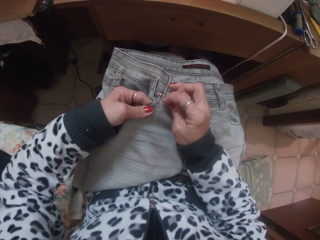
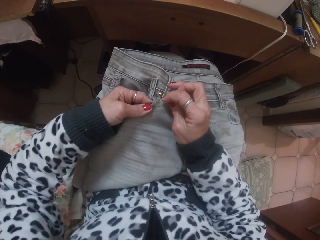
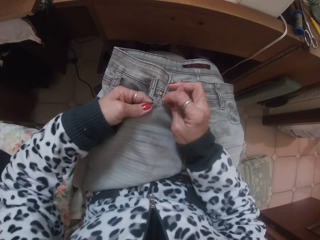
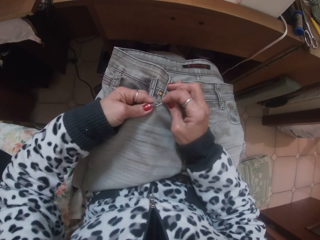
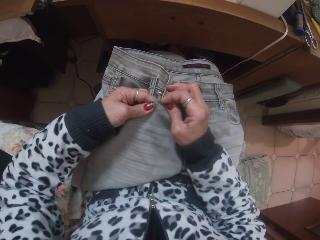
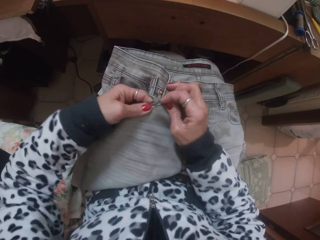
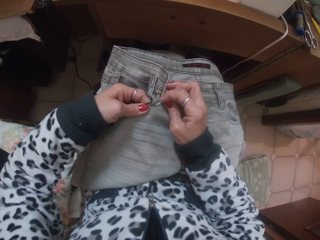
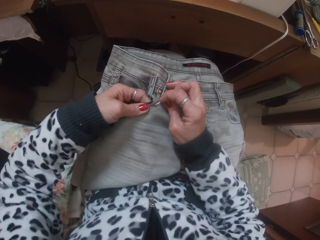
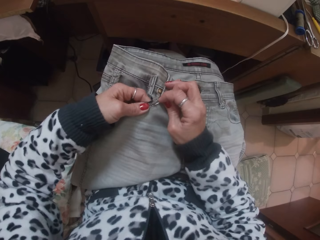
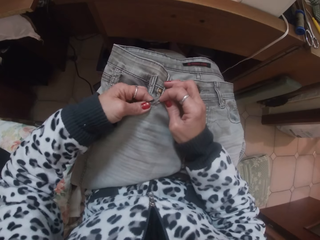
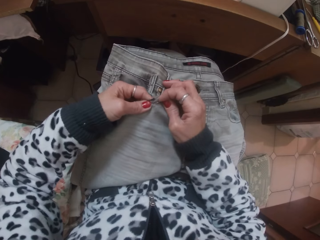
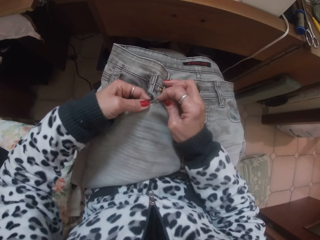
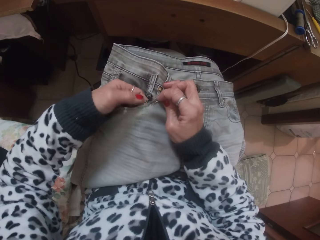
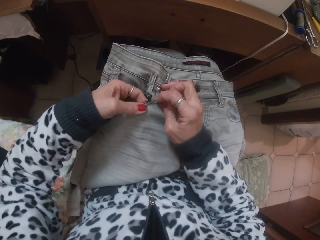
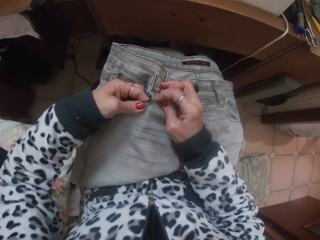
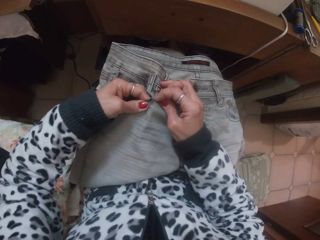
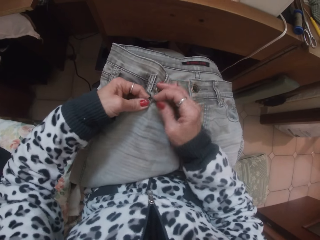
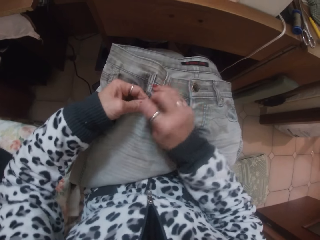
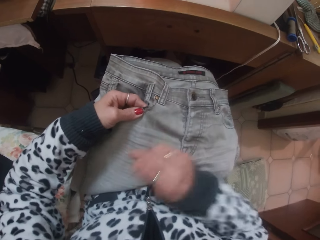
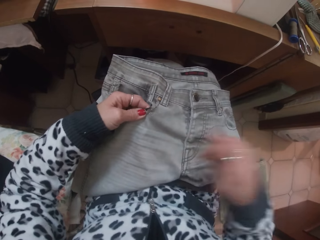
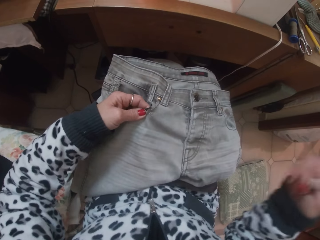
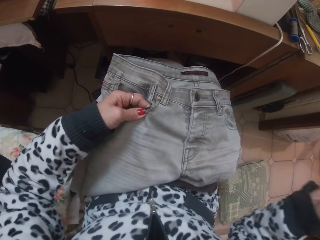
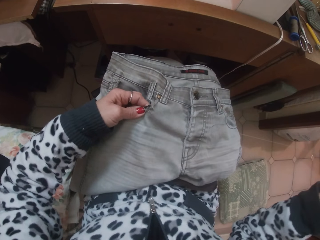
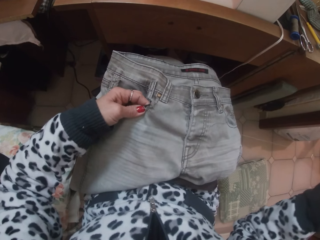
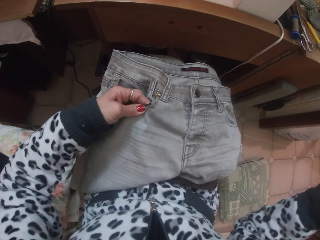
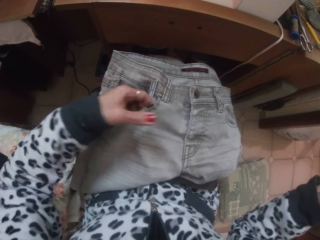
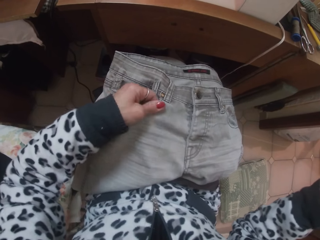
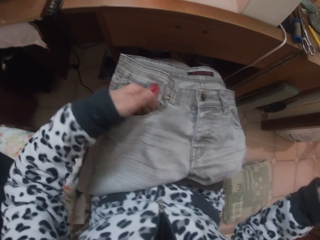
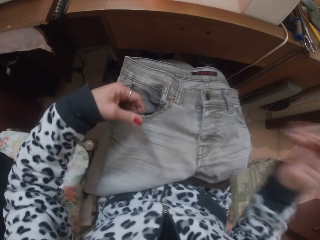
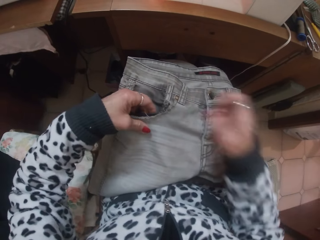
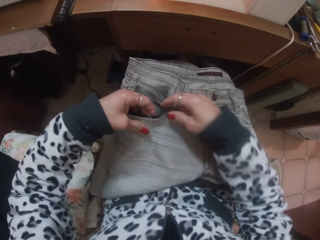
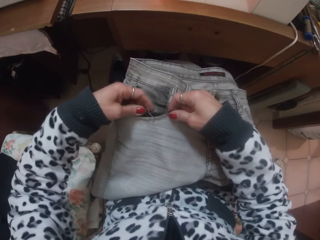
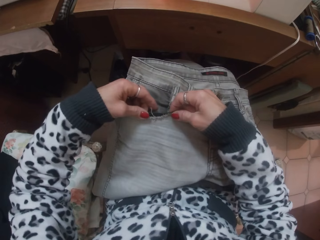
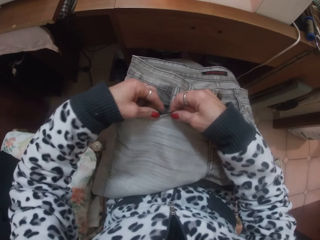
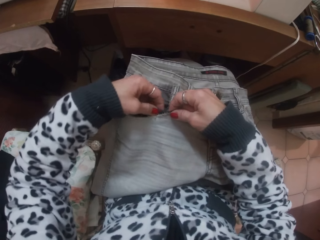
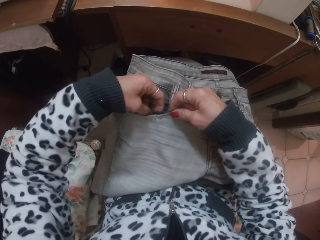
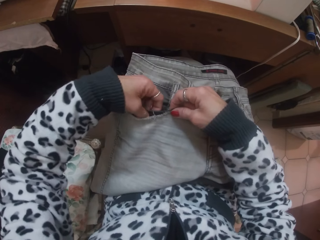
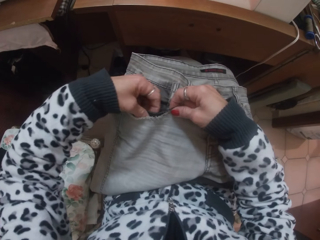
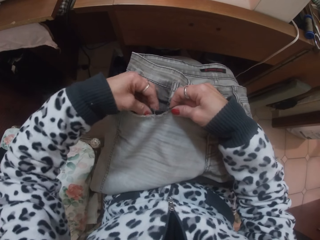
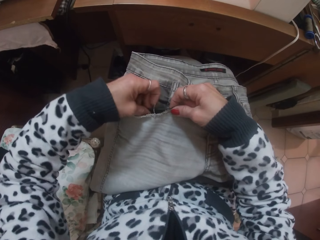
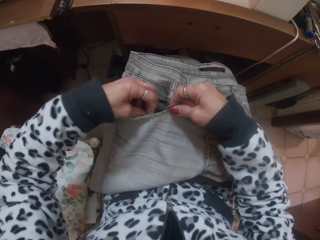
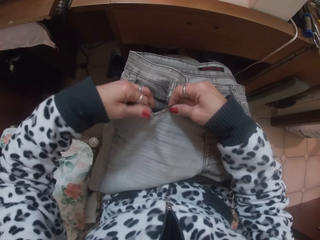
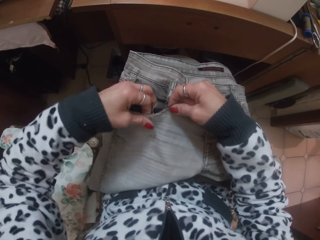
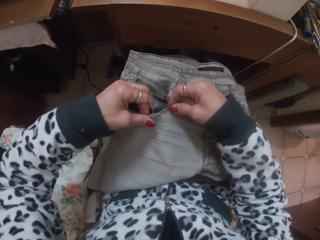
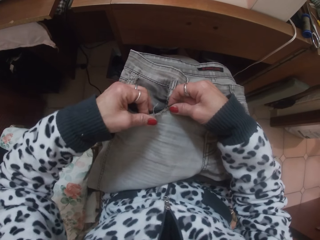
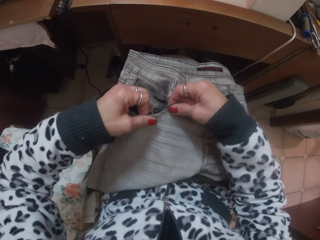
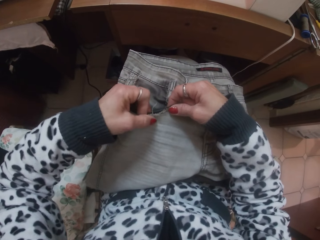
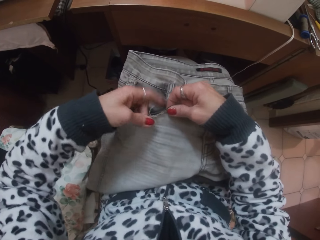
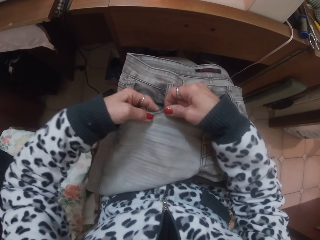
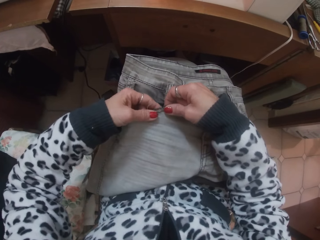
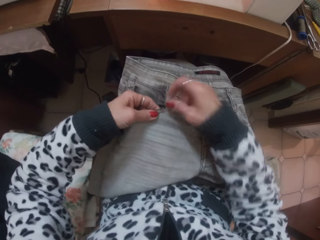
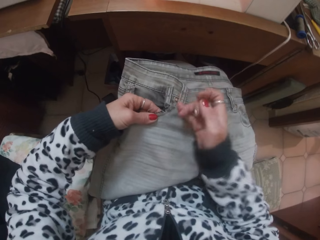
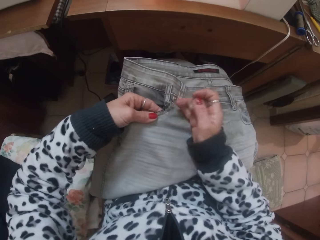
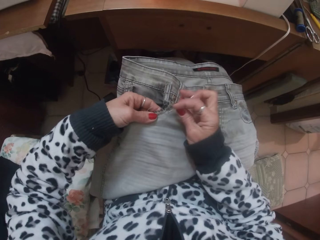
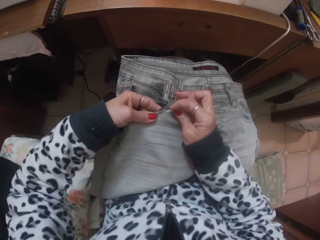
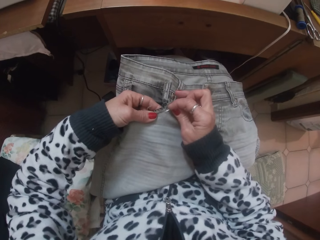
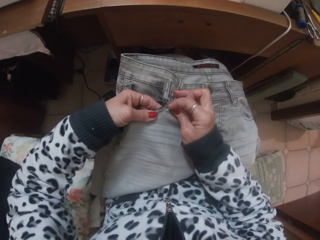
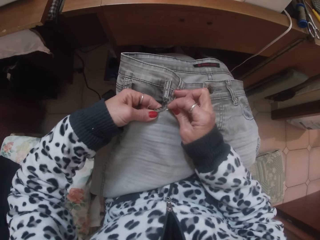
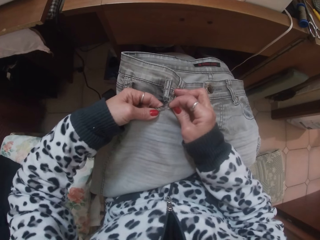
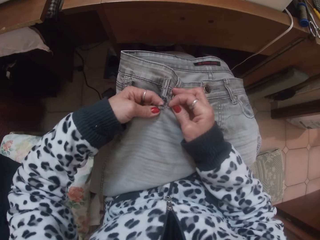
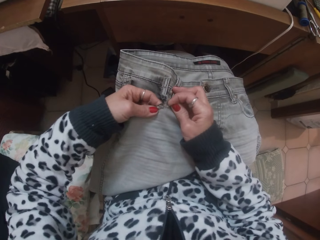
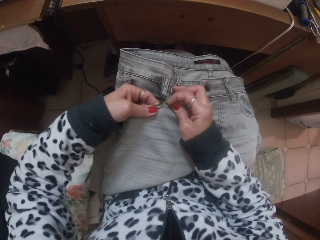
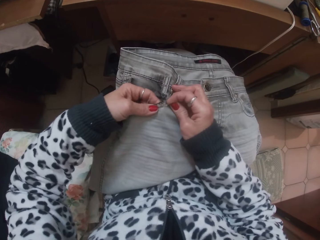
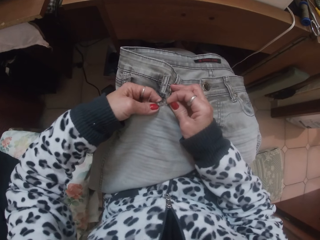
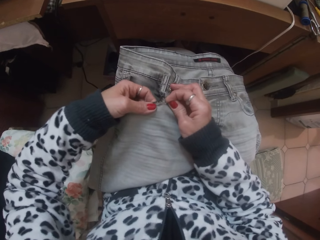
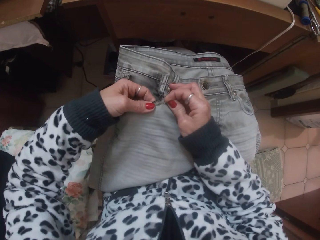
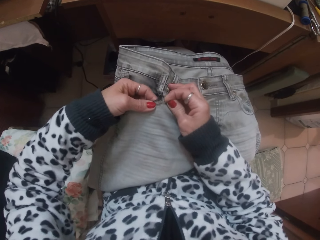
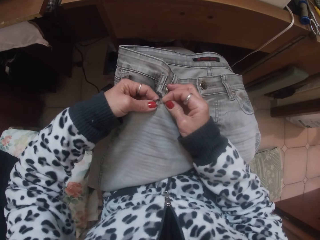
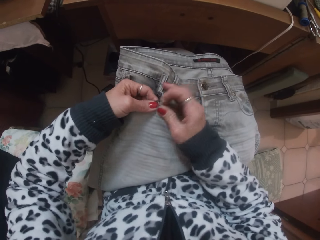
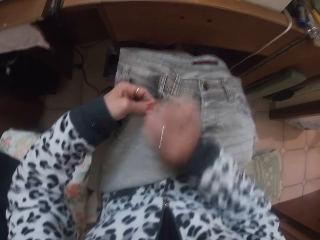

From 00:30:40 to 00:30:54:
The camera wearer straightens the cloth. They stitch the cloth.

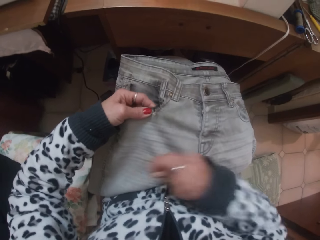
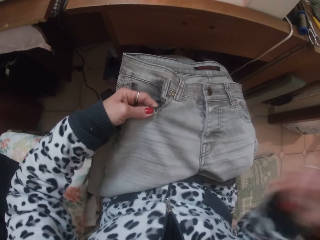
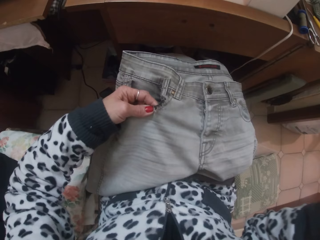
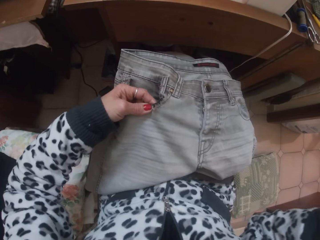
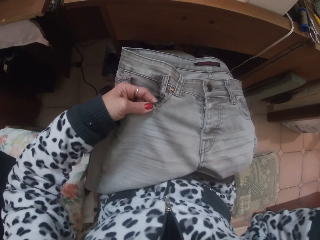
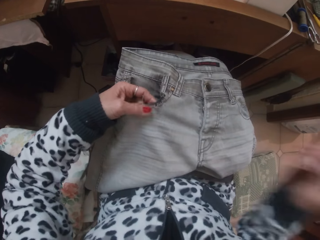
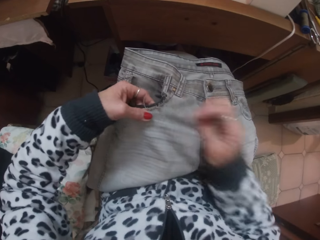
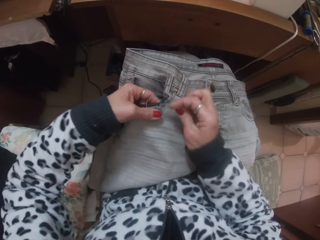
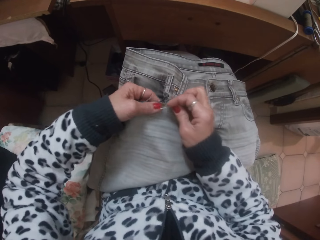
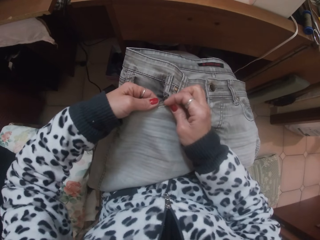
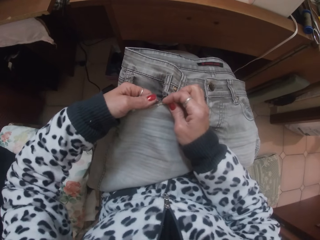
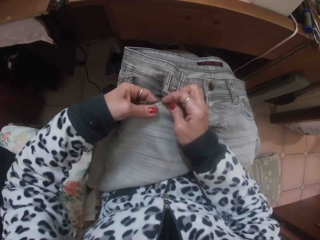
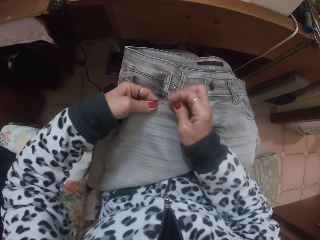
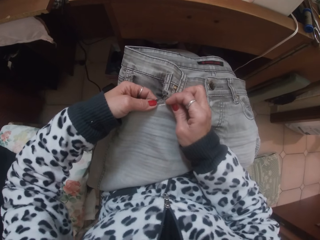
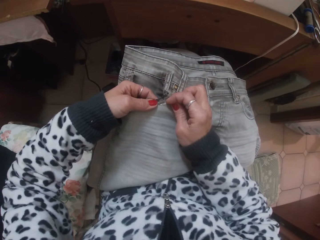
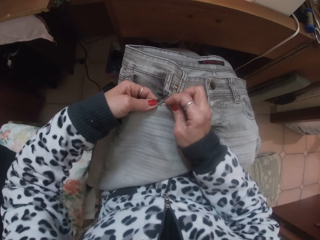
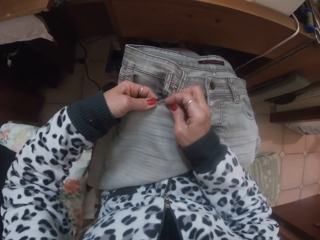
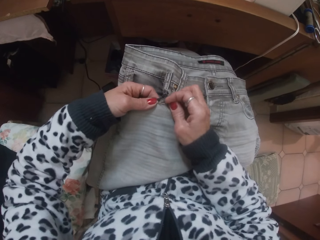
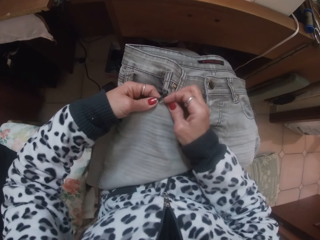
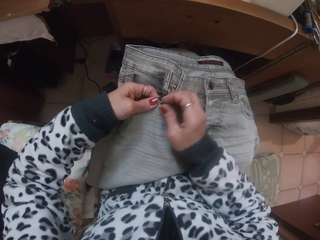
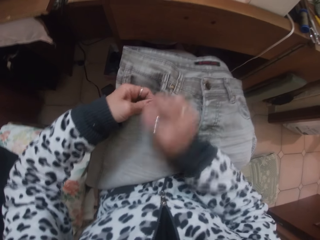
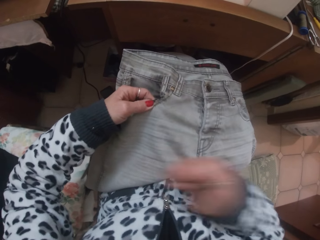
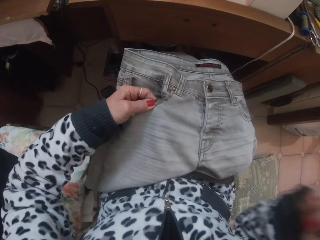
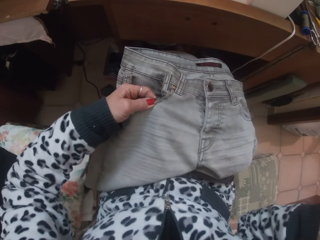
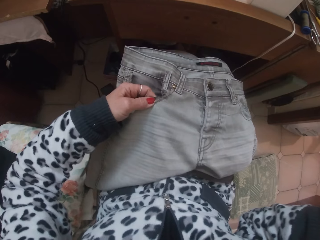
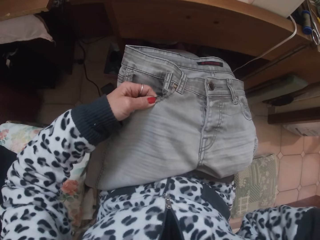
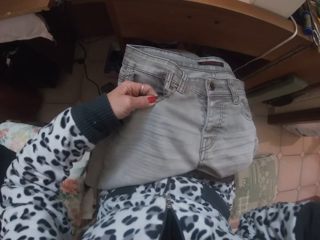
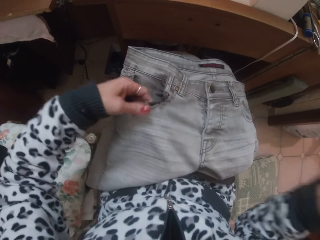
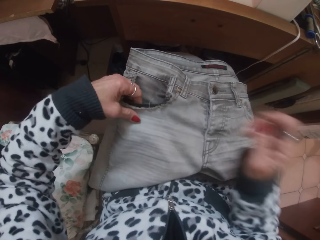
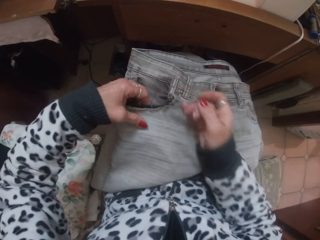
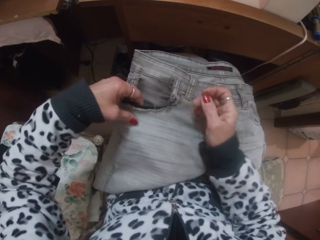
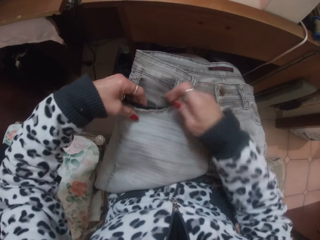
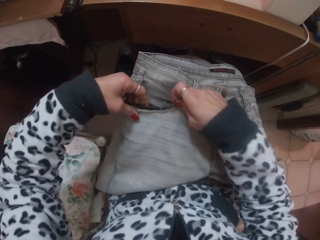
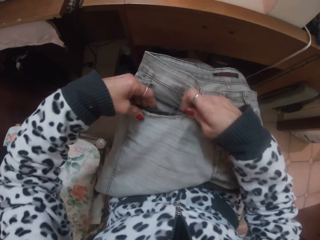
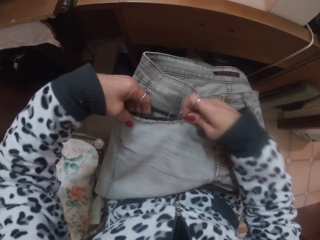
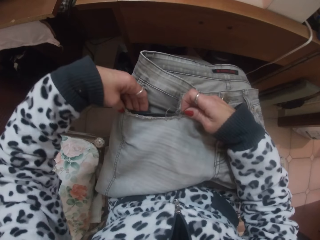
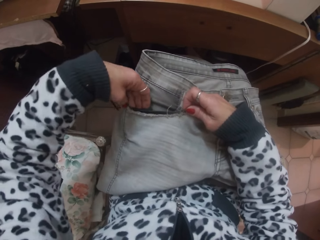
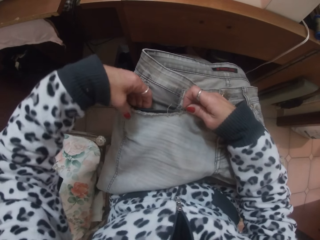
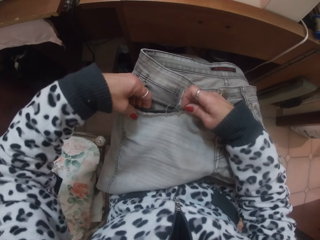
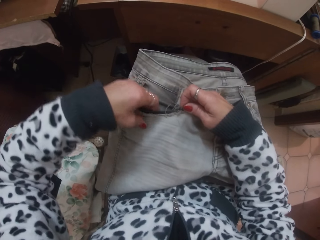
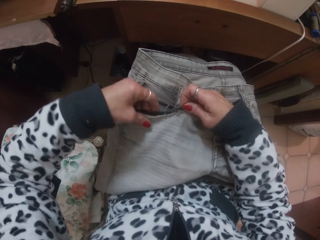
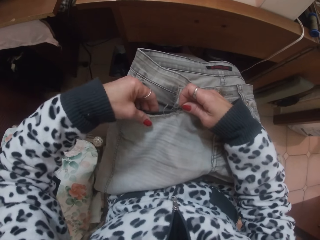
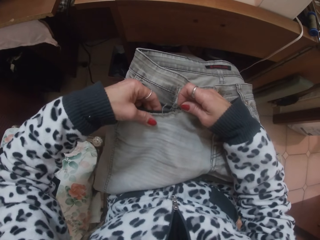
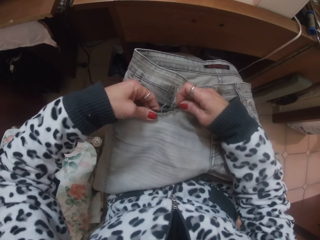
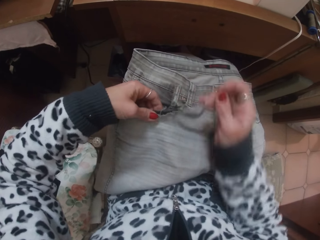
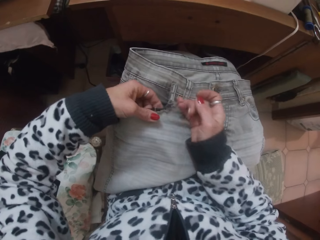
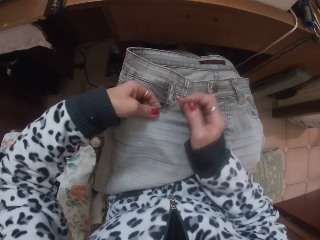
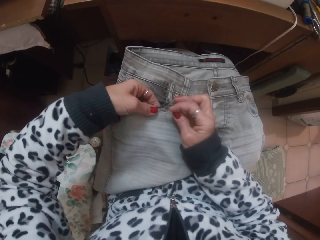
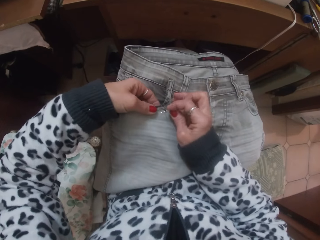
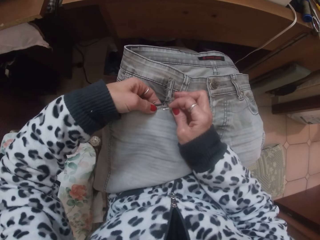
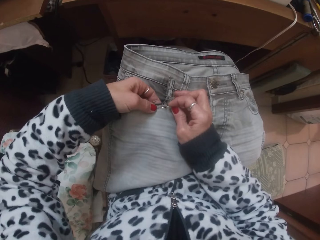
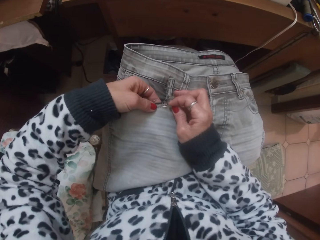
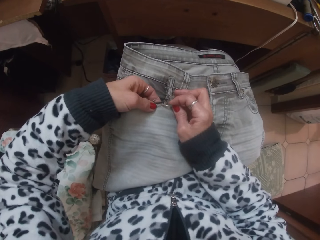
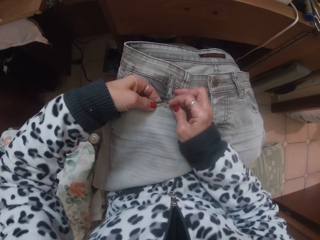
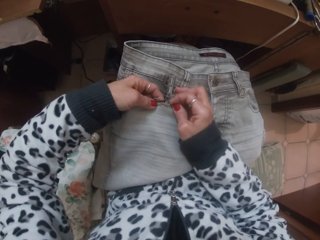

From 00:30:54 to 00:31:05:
The camera wearer straightens the cloth. They stitch the cloth.
